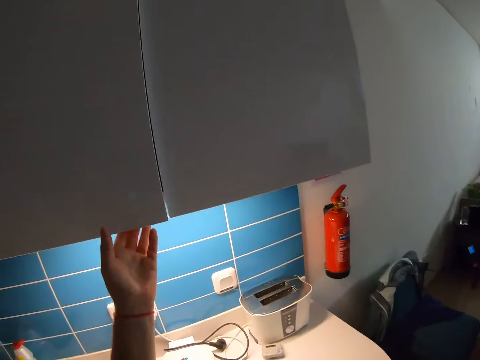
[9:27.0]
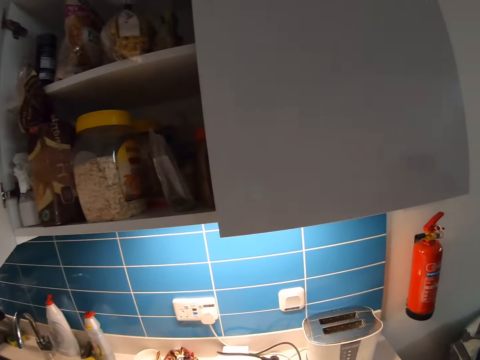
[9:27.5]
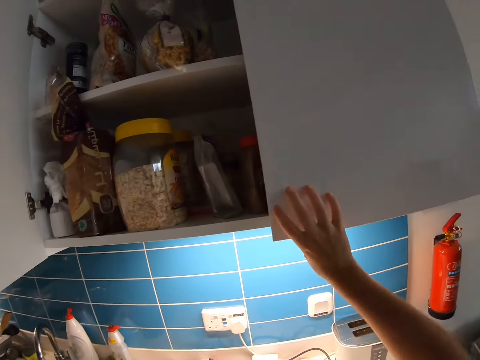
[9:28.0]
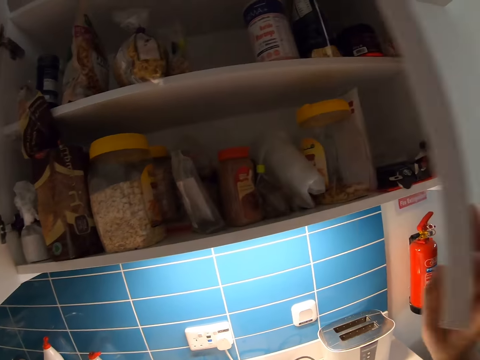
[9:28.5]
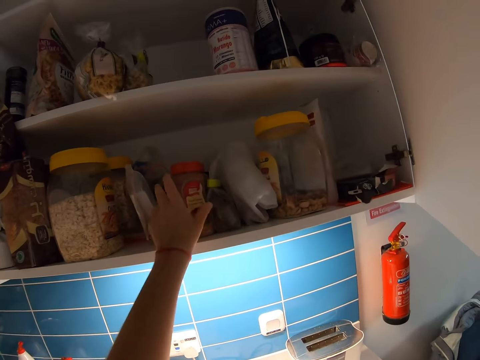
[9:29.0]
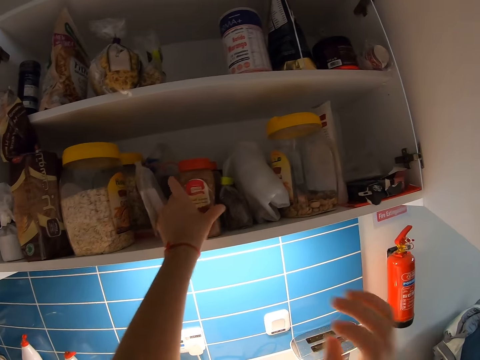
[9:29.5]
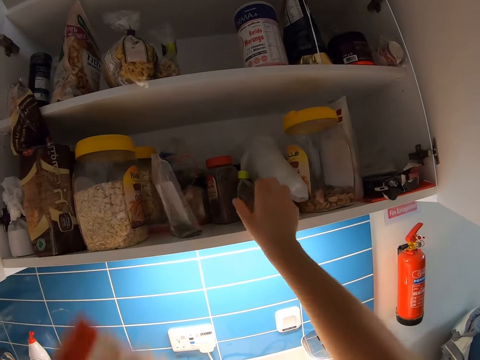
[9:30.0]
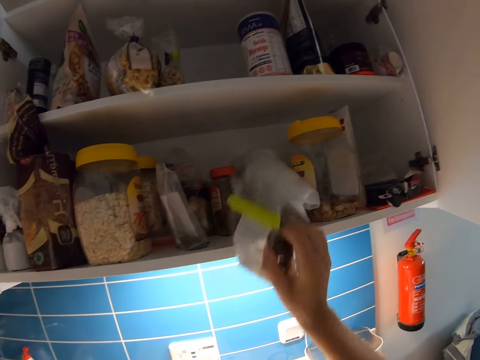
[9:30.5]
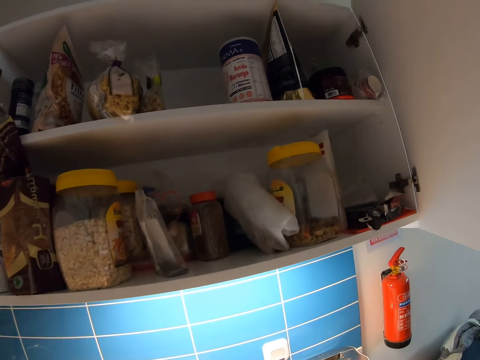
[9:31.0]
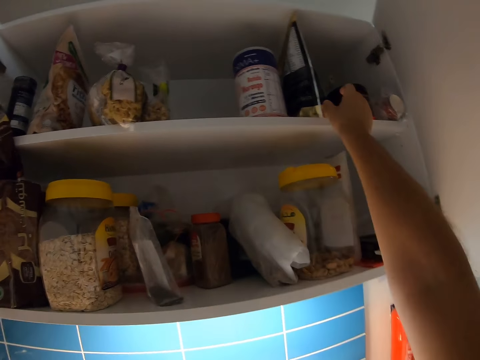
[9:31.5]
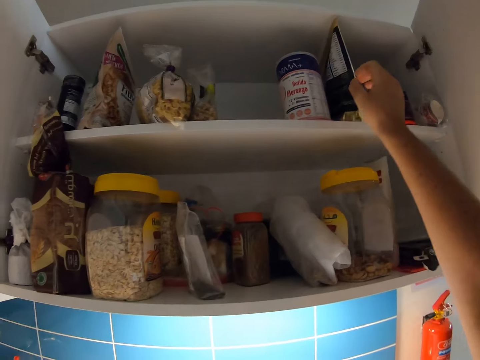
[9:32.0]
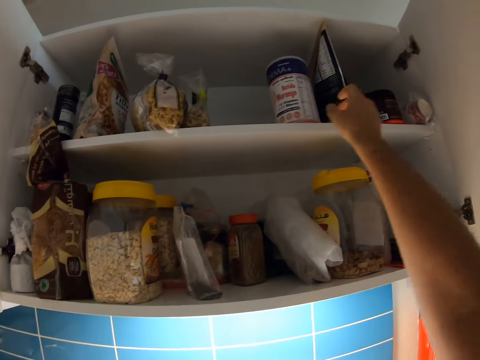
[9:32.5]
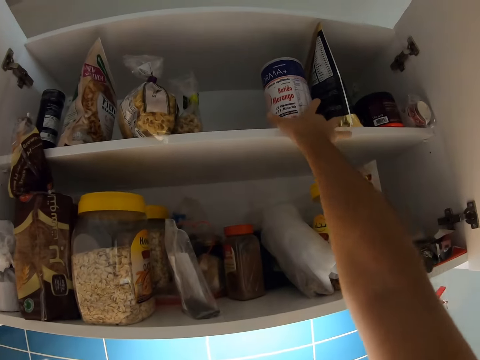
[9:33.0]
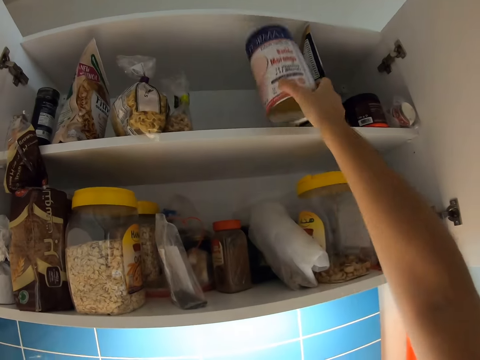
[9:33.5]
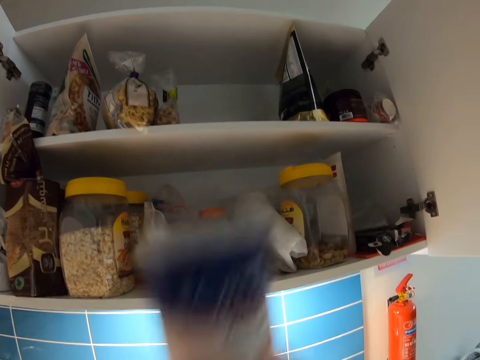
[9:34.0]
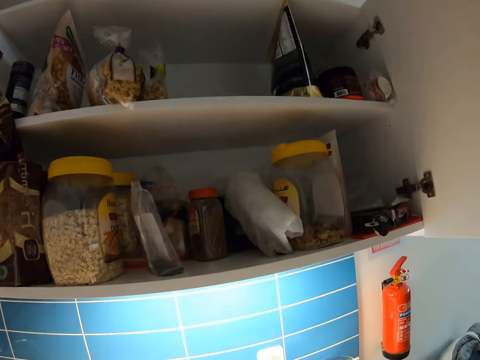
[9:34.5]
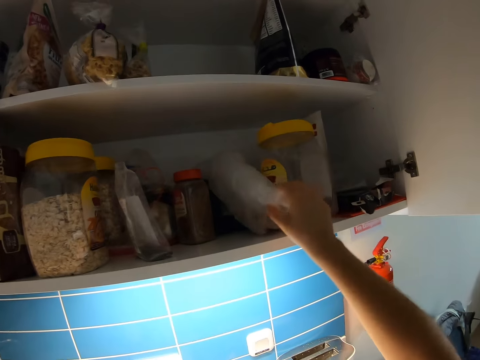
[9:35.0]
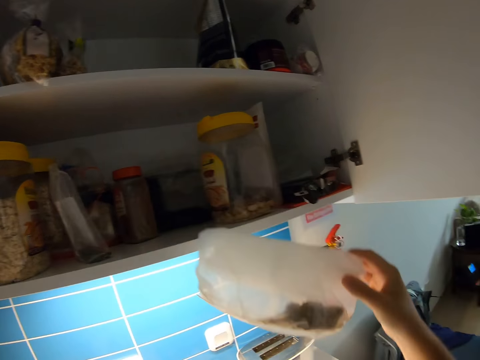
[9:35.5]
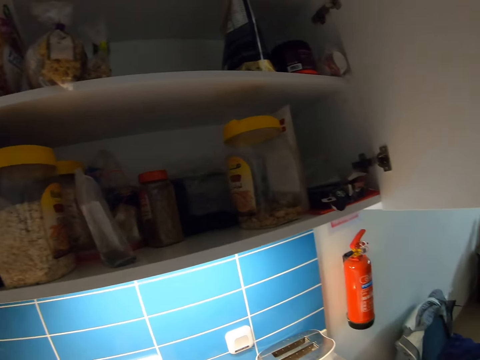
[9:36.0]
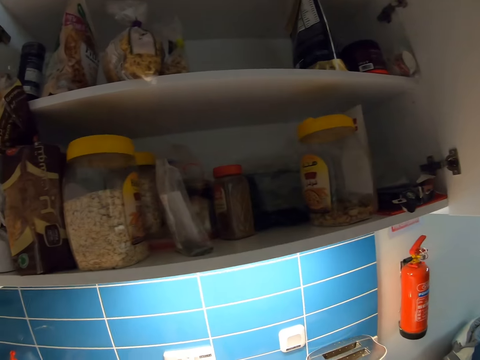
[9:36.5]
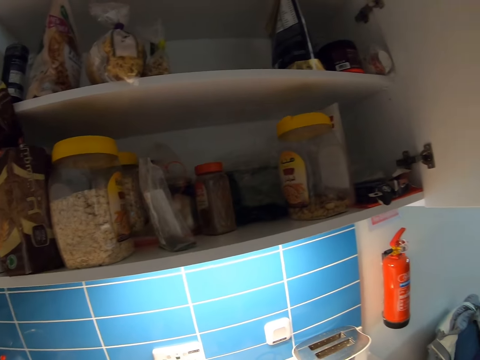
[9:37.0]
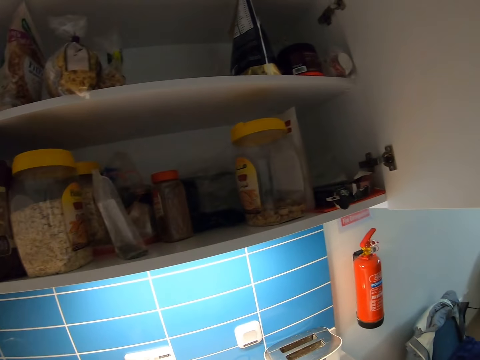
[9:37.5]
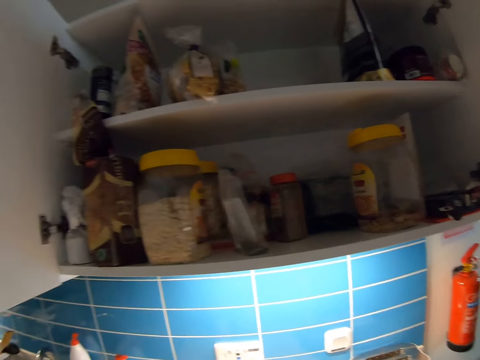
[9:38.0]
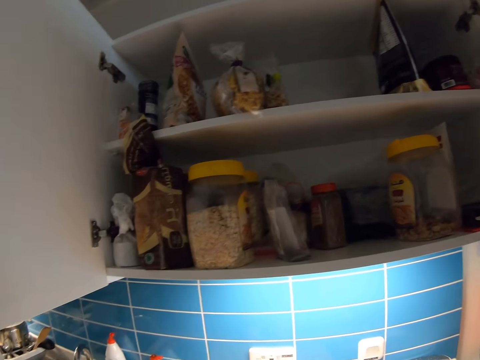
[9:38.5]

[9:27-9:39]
The camera wearer lifts his hand. He opens the cabinet door. He opens the cabinet door again. He picks up coffee. He picks up a plastic bag. He moves his hands. He picks up a tin. He picks up the plastic bag. He looks around the room.

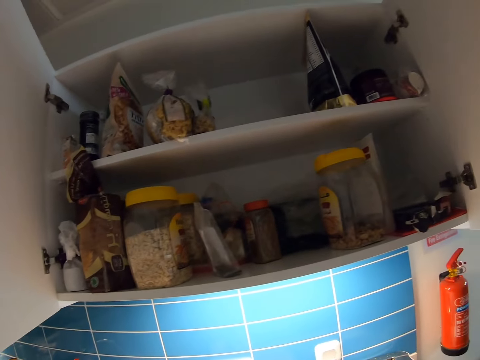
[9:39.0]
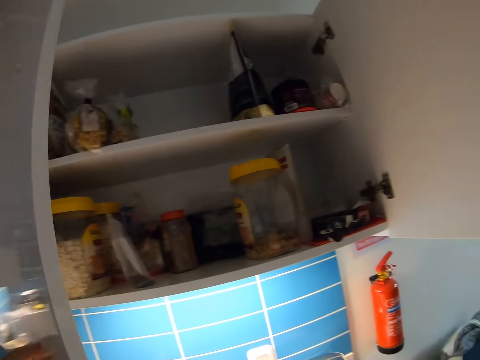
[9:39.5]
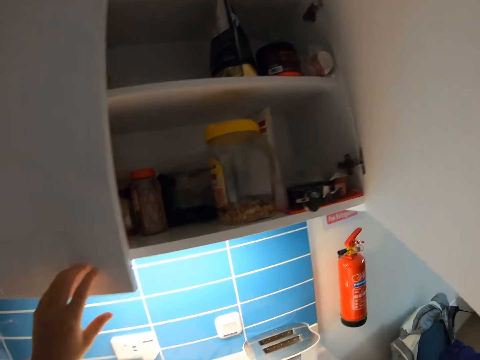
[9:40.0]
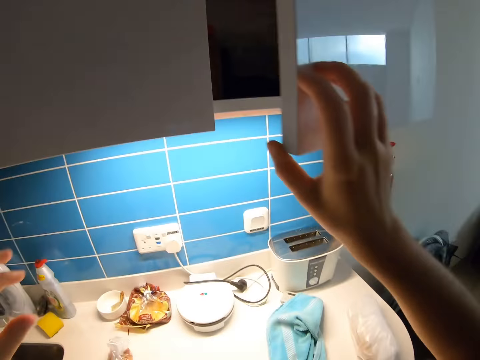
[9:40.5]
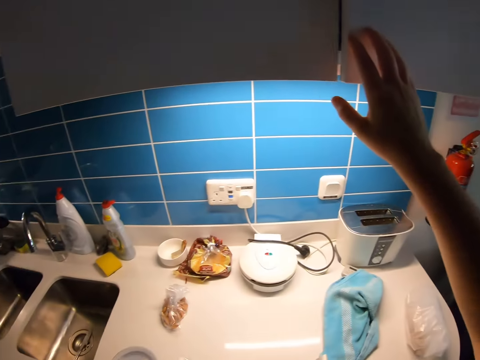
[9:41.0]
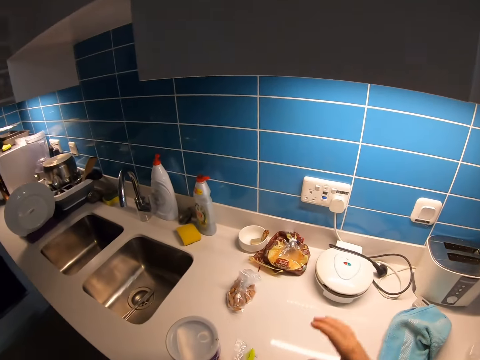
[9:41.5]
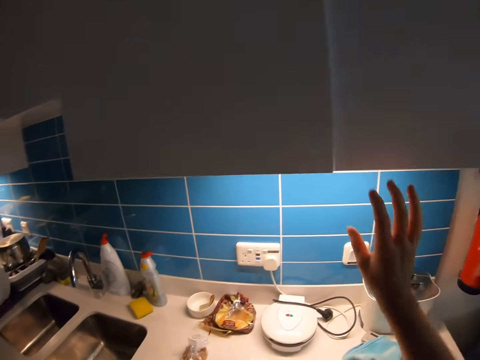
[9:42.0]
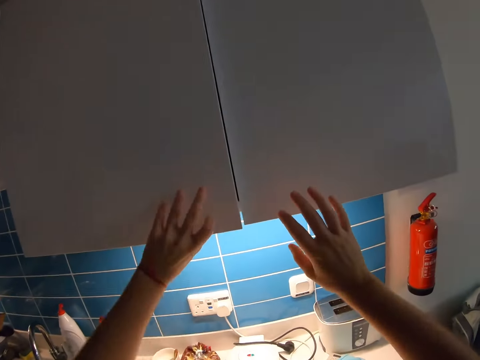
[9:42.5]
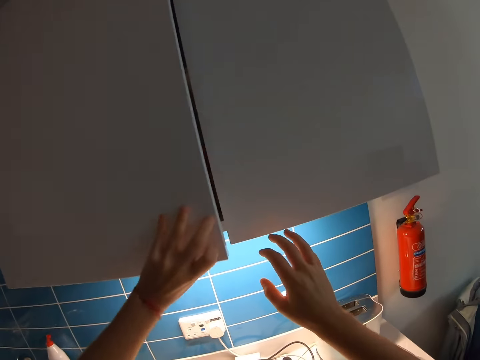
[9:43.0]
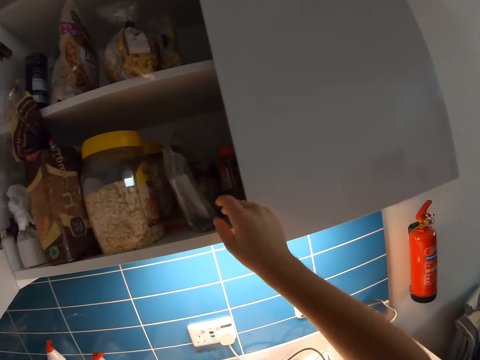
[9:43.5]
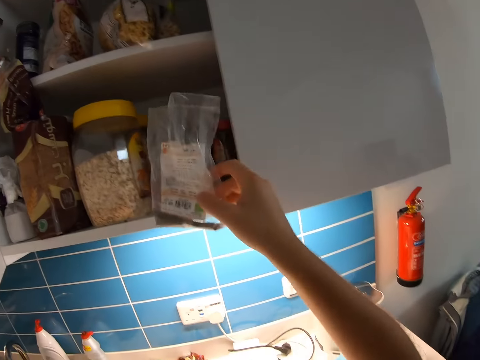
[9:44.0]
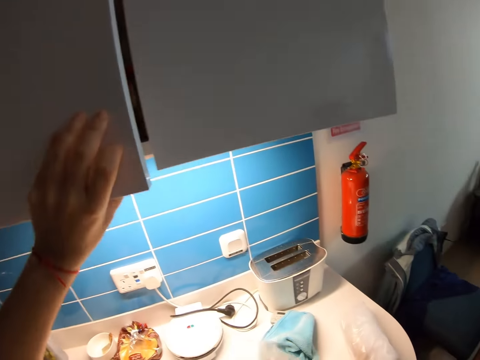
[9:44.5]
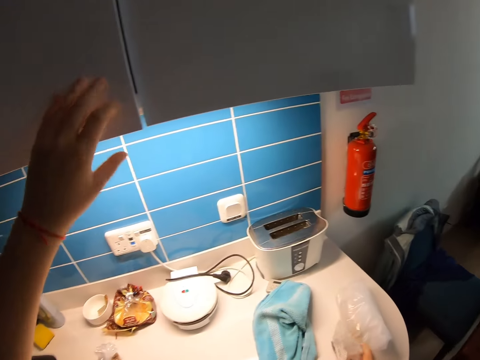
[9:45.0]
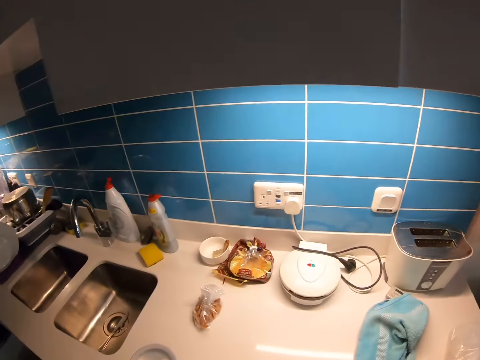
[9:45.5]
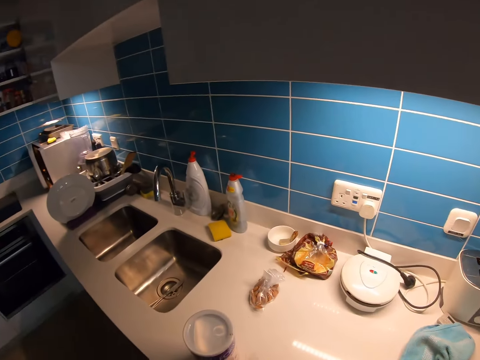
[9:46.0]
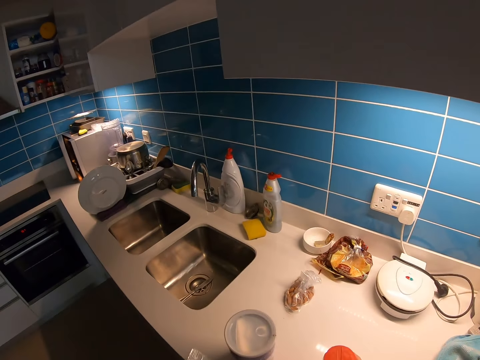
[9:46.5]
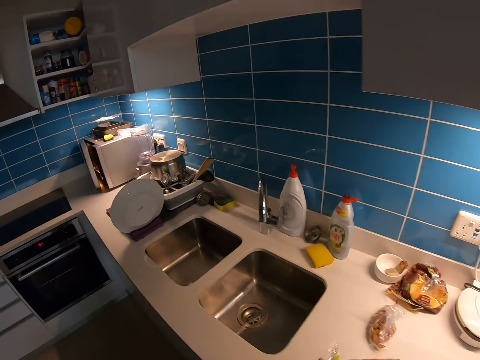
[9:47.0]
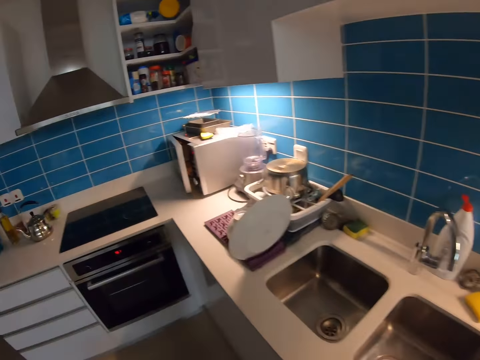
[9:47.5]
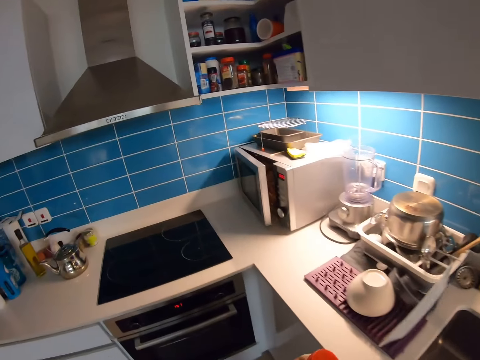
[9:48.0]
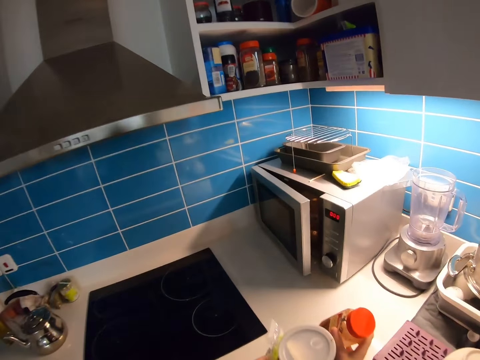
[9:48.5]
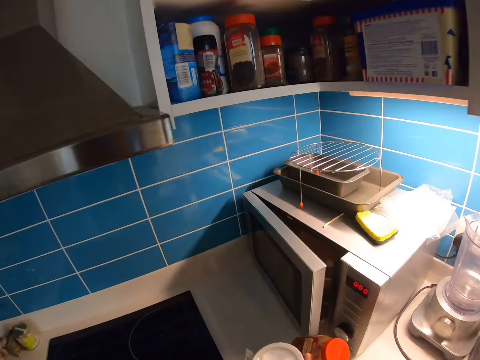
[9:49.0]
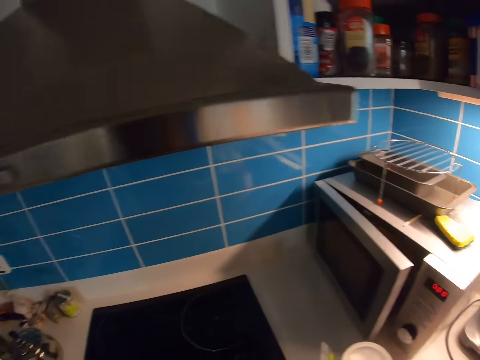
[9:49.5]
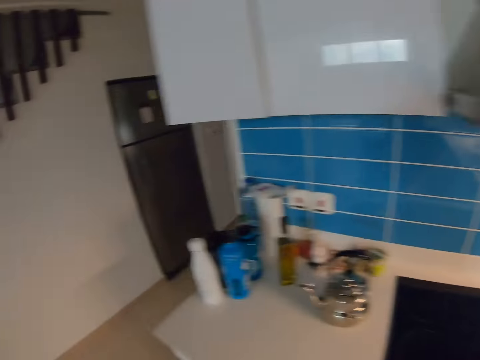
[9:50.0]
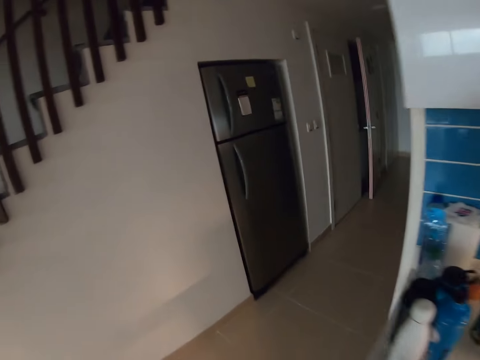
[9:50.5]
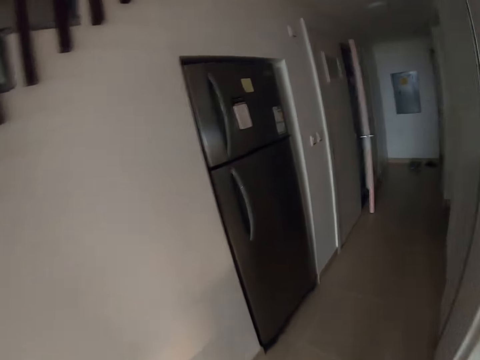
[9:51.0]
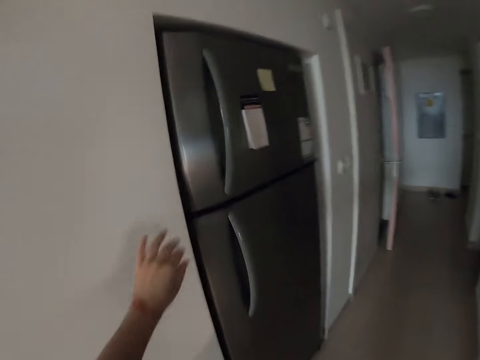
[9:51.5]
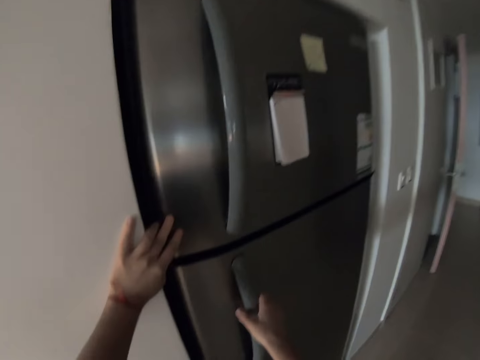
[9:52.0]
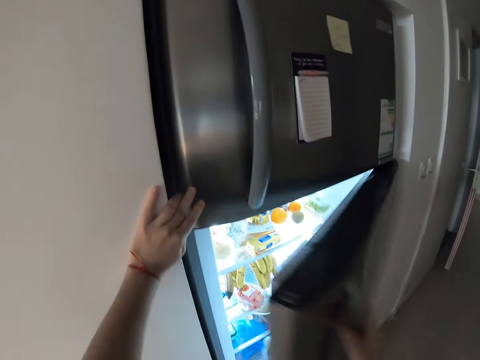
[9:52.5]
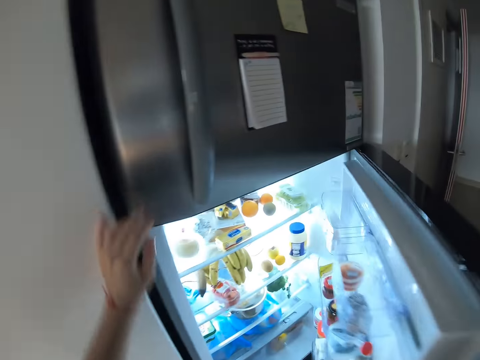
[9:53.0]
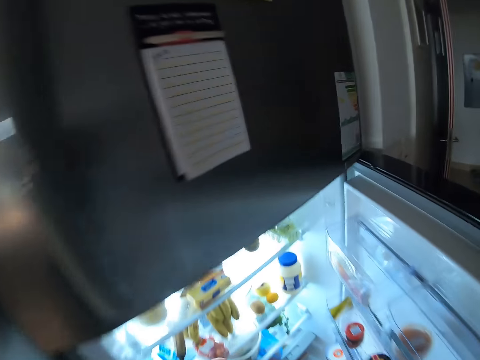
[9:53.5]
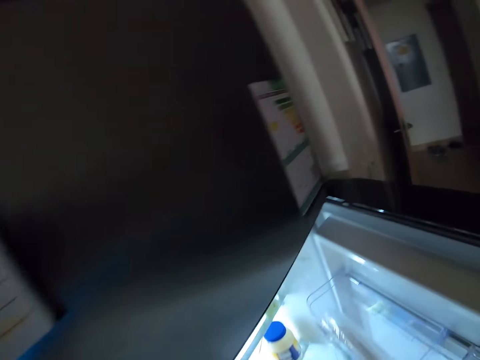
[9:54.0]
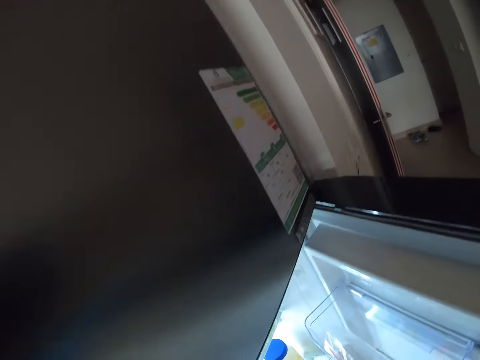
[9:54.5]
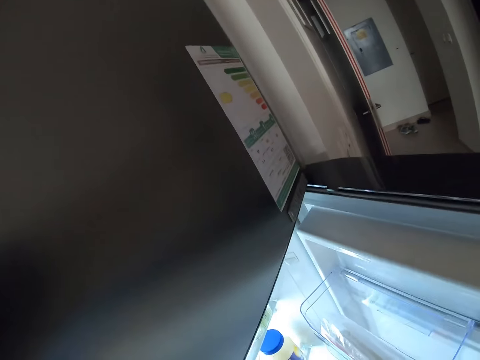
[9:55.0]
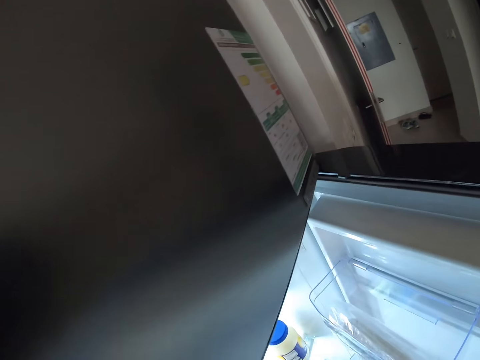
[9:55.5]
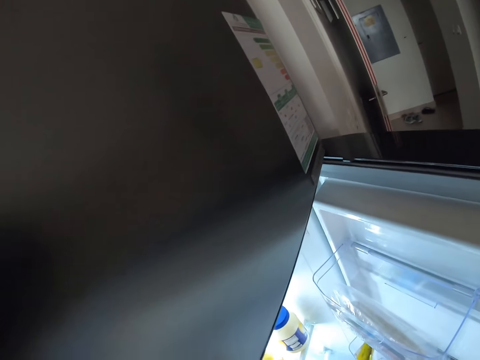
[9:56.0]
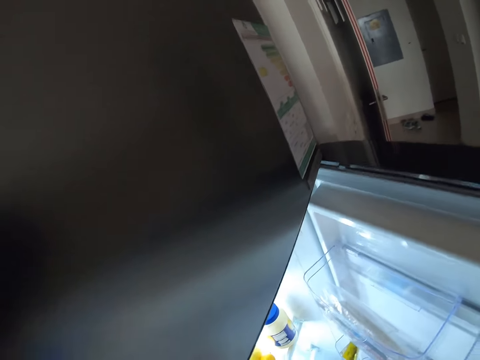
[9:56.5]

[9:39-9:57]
The camera wearer closes the cabinet door. He closes the cabinet door again. He holds something. He holds the cabinet door. He holds the cabinet door again. He pulls his hand off the door. He opens the cabinet door. He picks up a paper or a plastic bag. He closes the cabinet door. He pulls his hand off the door. He walks around the kitchen. He drops the tin. He walks around the kitchen. He opens the fridge door. He holds the fridge door. He pulls his hand off the door.
